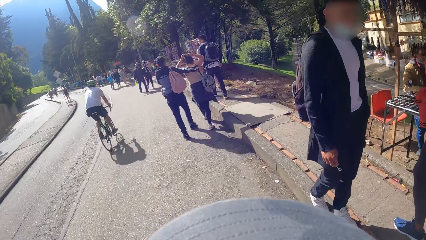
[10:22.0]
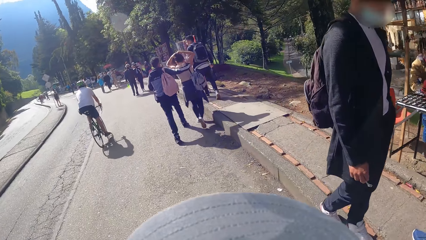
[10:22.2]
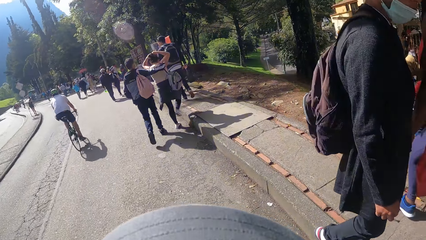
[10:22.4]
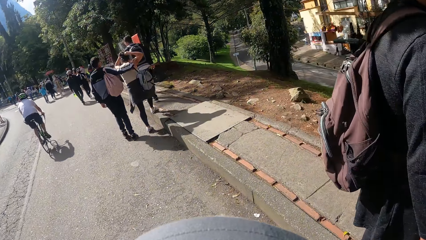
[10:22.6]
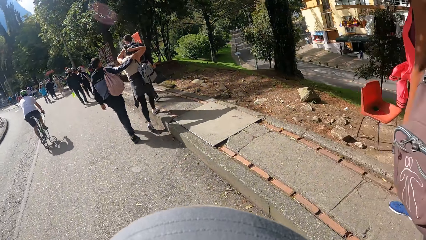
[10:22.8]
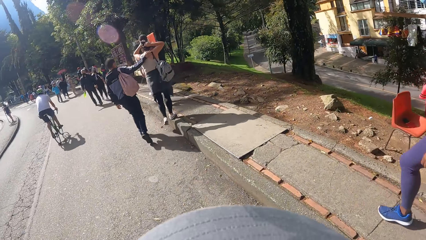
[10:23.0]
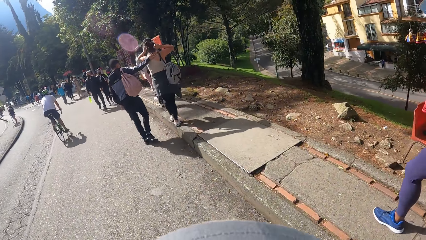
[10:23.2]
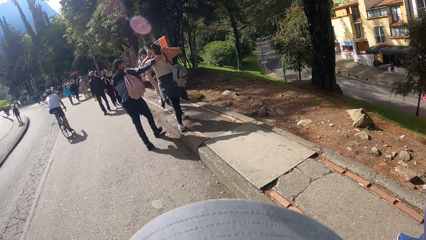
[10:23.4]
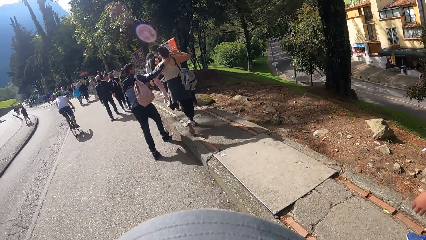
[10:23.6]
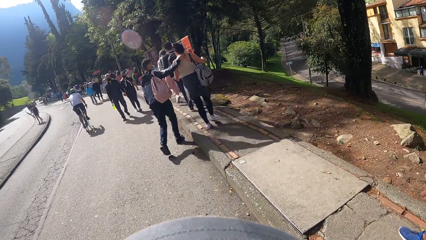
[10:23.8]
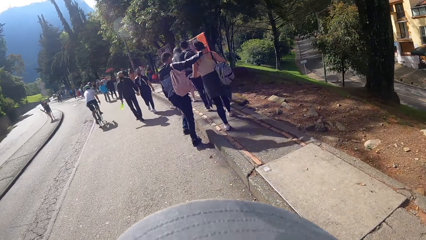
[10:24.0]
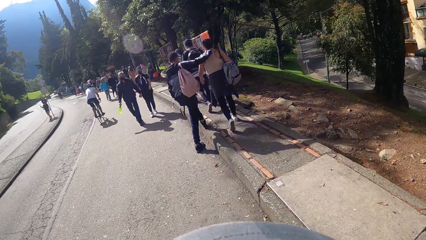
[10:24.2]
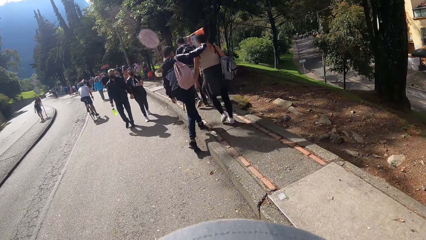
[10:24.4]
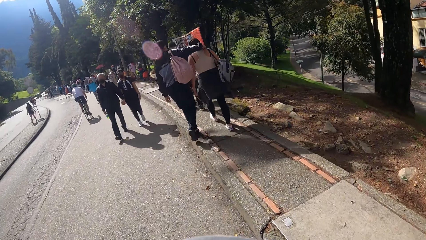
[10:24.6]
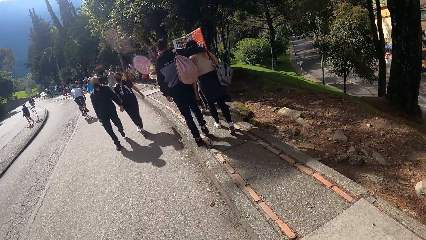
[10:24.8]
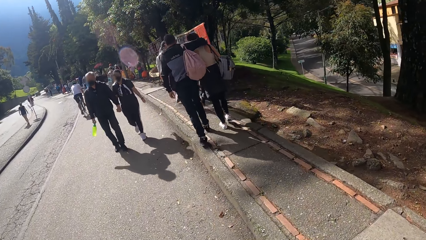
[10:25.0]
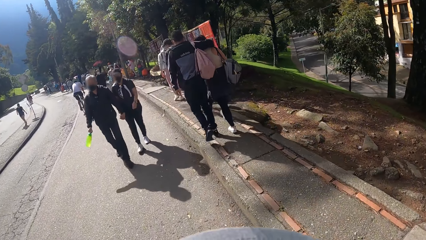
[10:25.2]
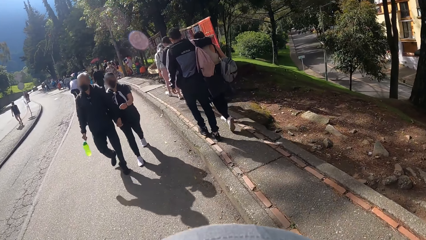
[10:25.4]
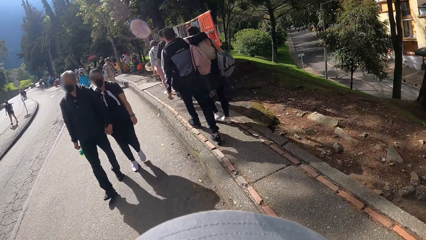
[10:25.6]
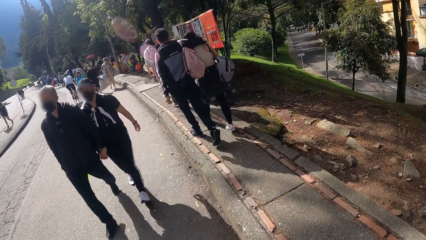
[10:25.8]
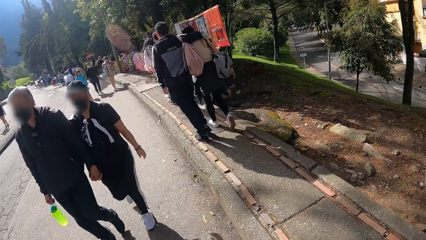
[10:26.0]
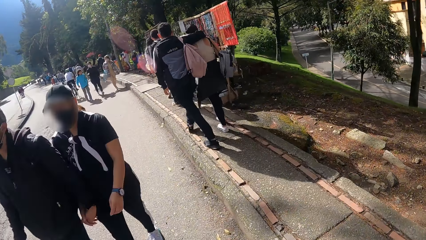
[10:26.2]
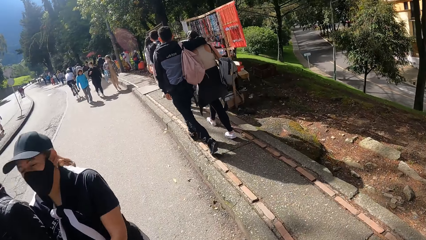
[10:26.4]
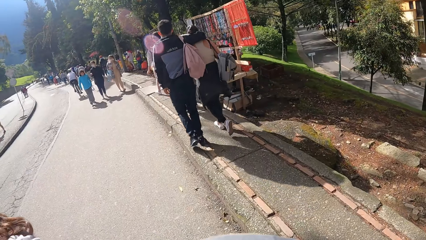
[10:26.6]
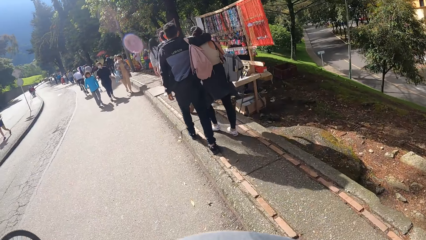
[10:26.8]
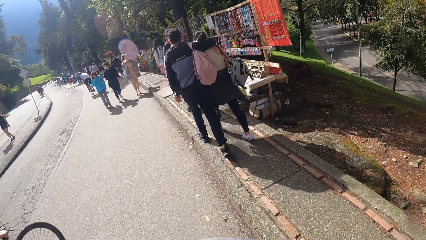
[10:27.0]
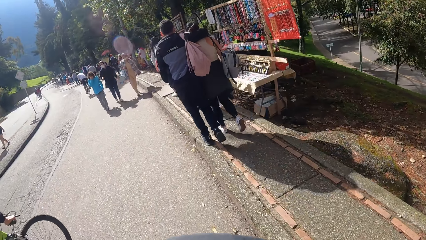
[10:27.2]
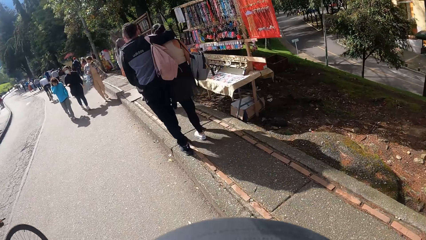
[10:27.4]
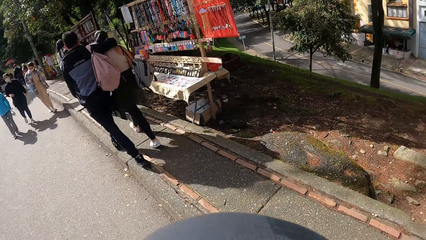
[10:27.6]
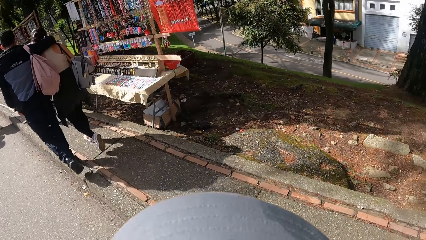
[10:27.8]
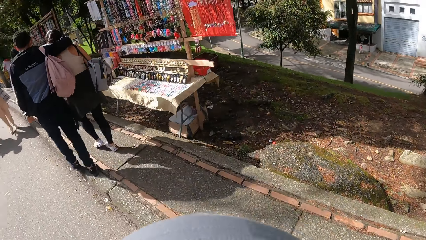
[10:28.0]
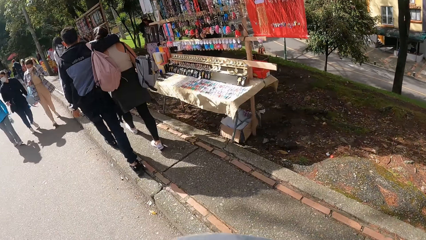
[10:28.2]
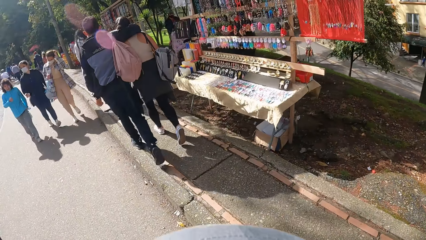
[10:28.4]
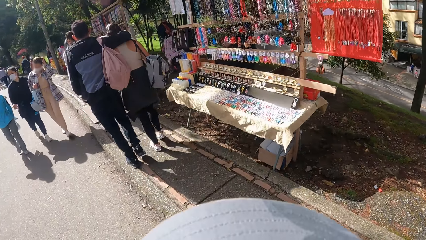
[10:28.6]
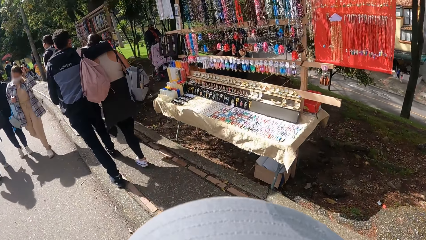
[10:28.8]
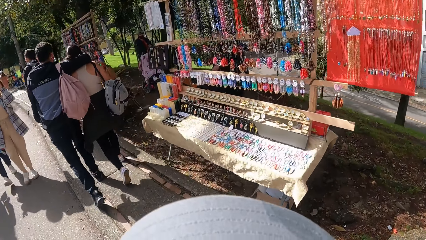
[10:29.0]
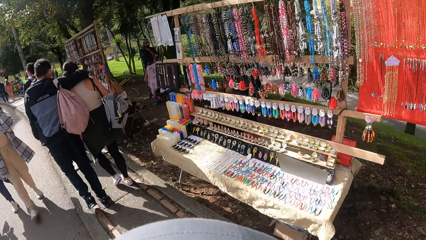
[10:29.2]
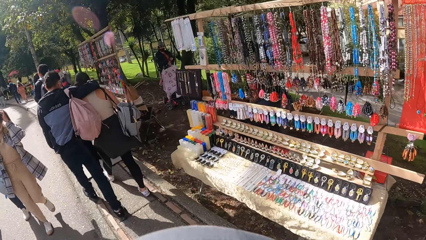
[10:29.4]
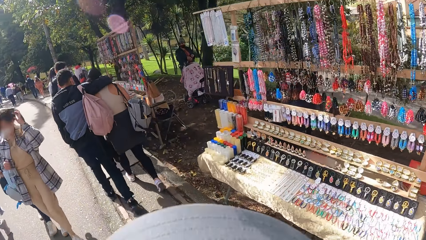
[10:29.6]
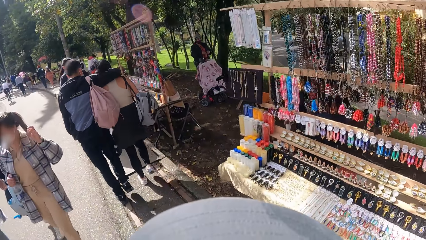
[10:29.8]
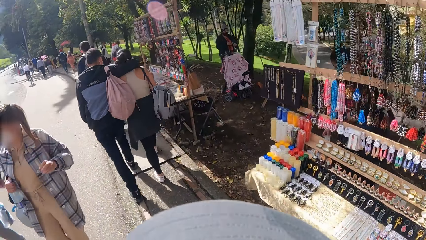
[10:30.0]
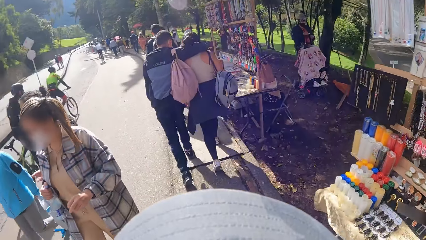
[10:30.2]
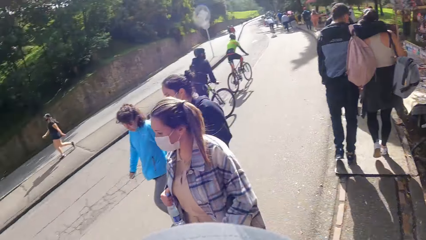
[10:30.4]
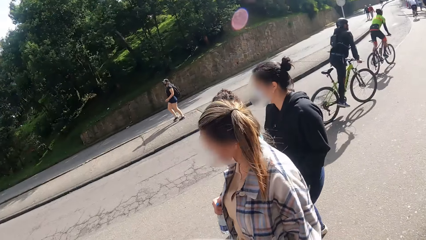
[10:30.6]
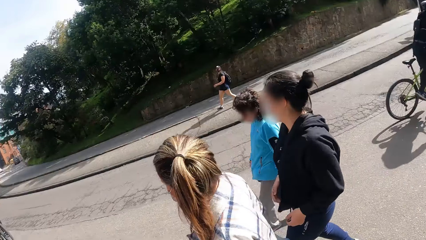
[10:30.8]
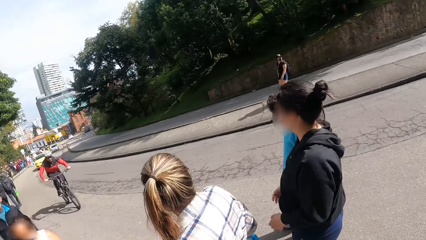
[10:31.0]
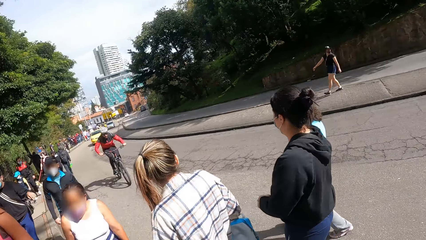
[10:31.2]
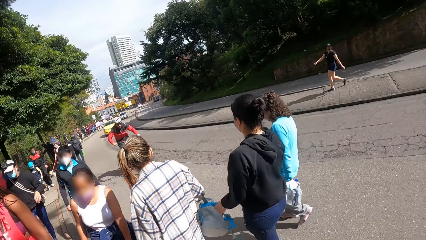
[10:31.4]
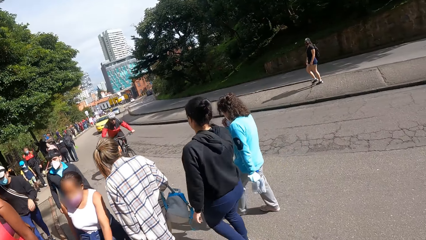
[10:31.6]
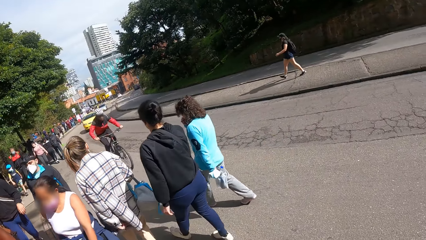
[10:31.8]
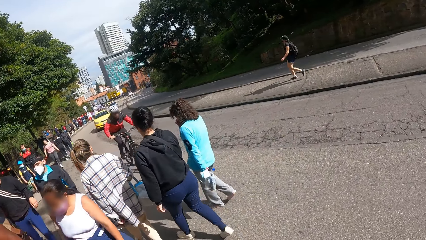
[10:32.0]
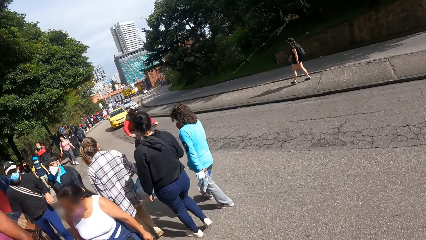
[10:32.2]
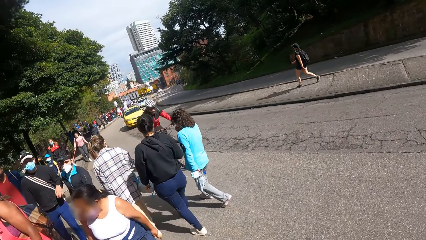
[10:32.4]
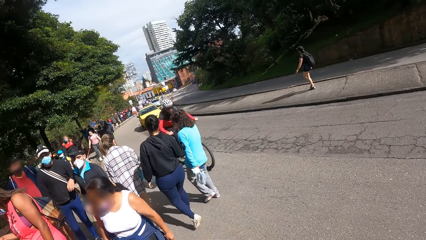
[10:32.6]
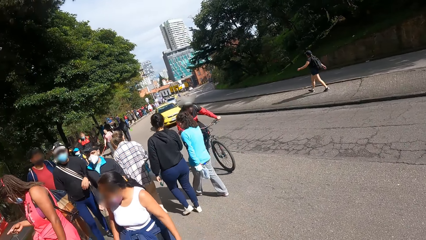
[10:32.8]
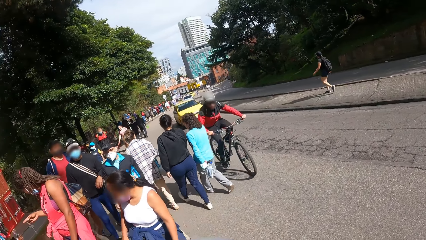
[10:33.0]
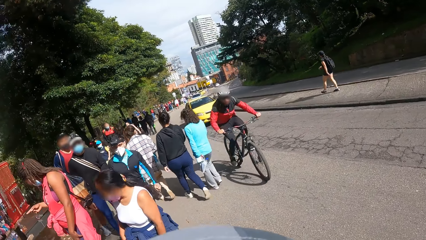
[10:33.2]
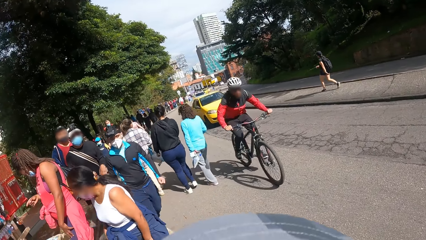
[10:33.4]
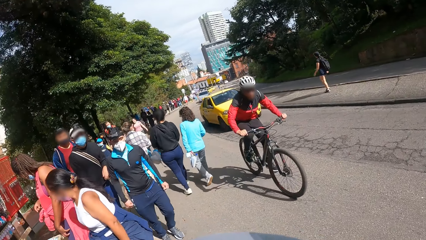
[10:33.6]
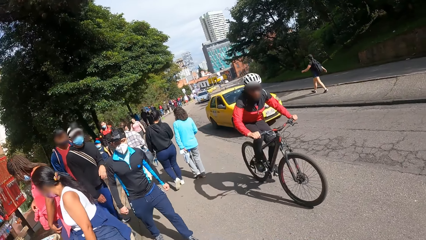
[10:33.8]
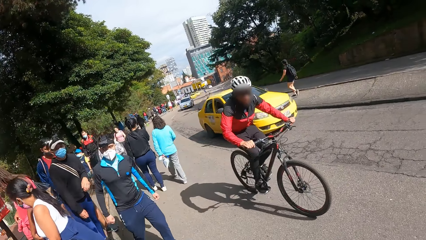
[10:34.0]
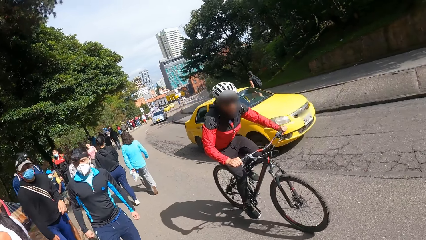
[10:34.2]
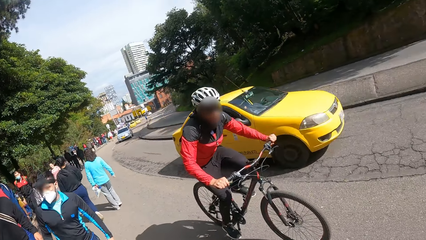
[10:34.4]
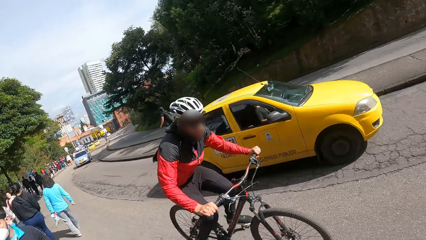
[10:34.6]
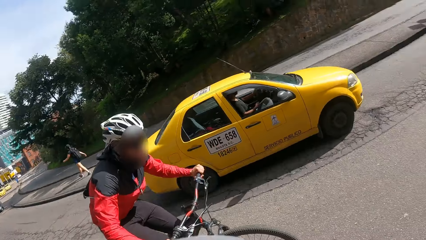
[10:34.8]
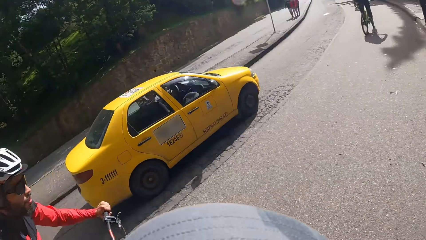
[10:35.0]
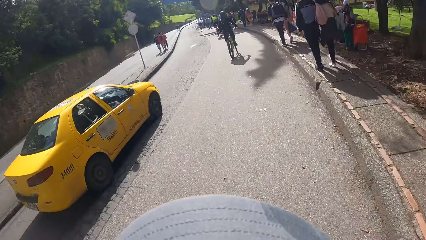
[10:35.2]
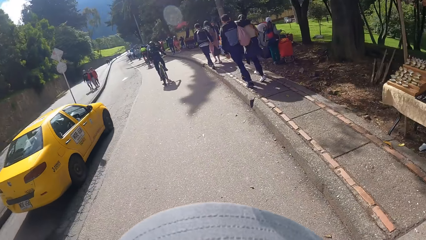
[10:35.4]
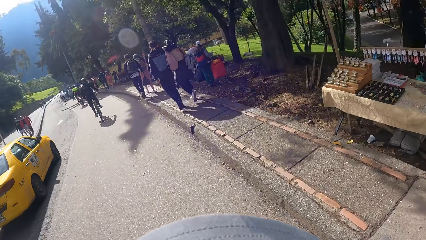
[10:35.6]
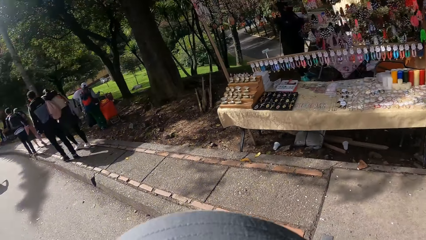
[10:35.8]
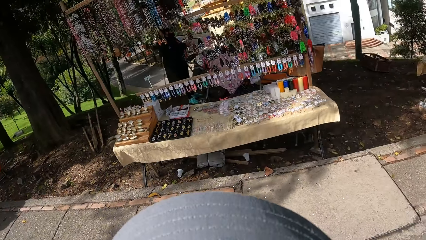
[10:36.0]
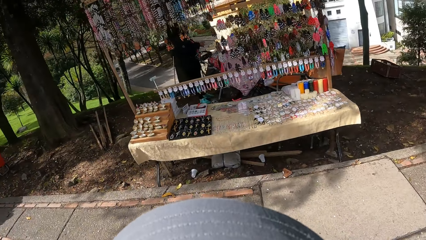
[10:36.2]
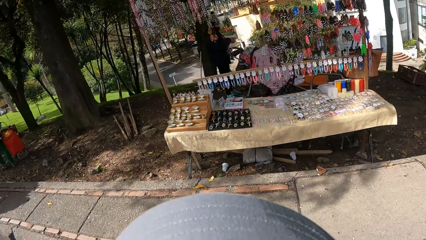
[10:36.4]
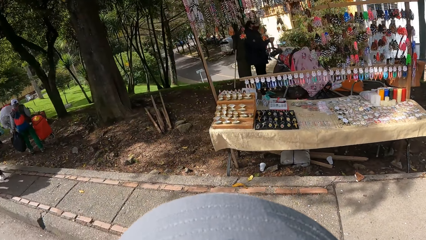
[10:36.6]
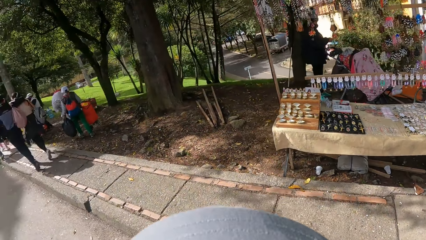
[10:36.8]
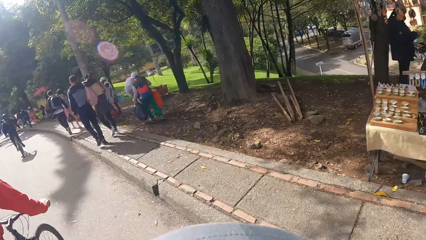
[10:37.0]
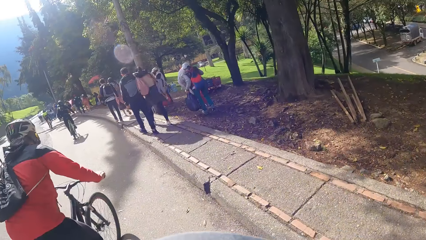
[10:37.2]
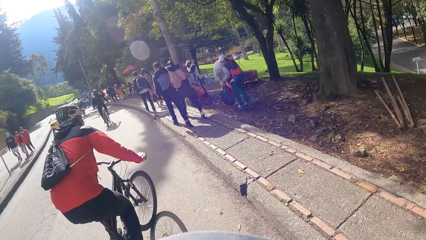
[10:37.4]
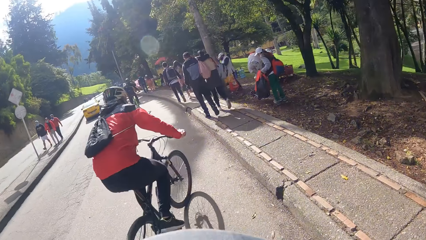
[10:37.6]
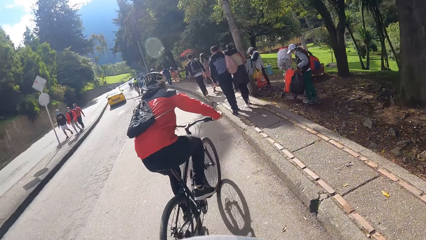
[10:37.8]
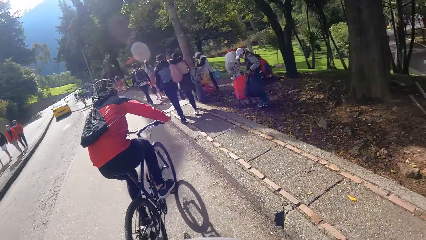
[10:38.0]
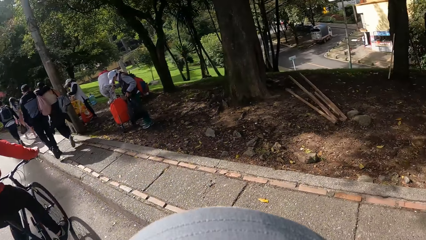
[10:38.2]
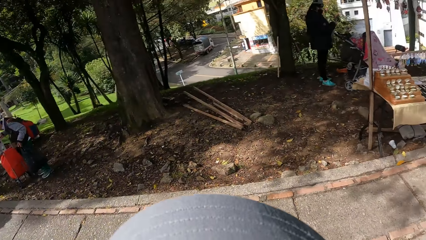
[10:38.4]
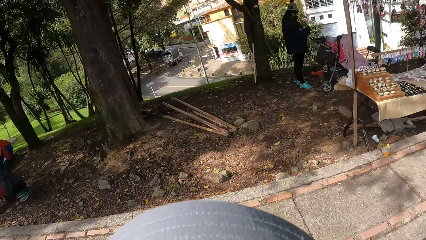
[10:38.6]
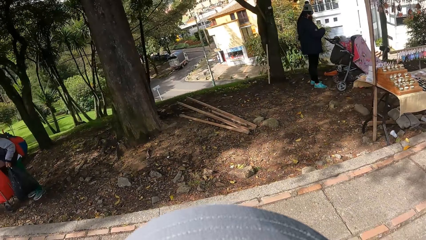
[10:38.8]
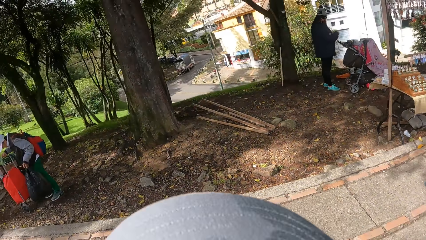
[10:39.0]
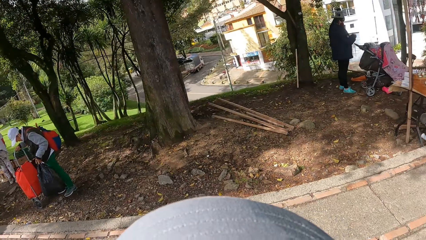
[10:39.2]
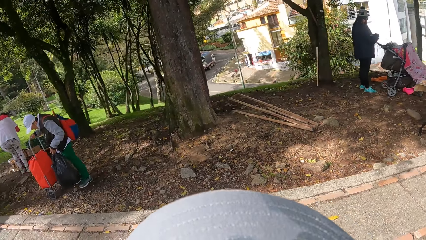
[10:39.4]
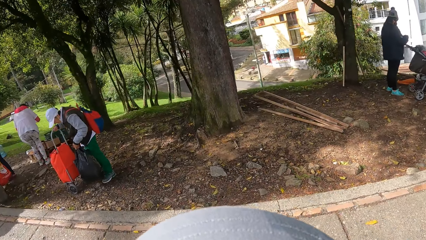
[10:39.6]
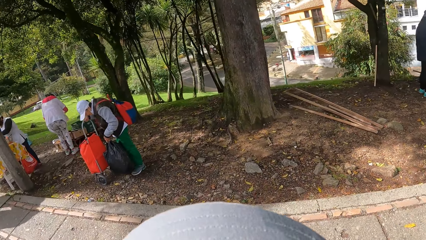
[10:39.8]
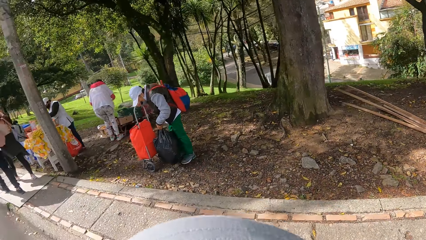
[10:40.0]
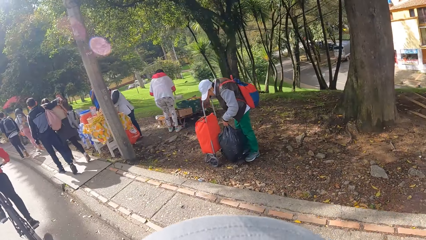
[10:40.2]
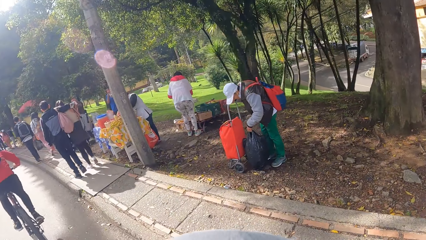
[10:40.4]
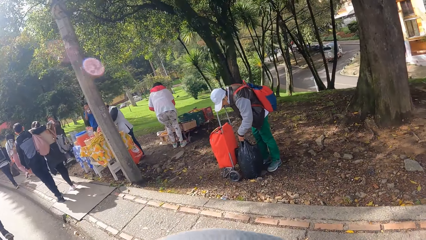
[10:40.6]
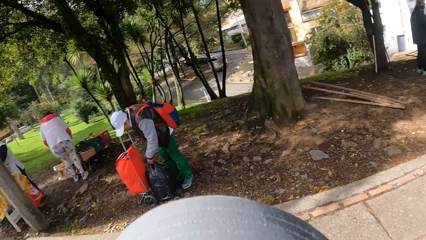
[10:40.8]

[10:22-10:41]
The camera wearer turns on the road. A yellow car drives past them. A man rides past them on a bicycle. The camera wearer walks on the road. They look at the jewelries. They look around.
